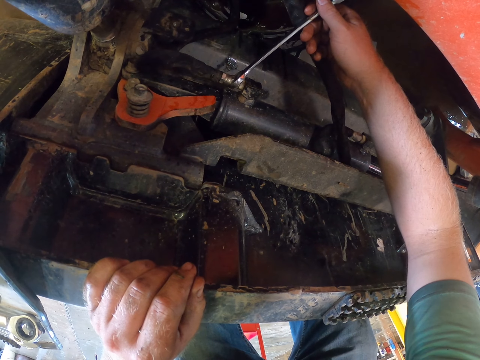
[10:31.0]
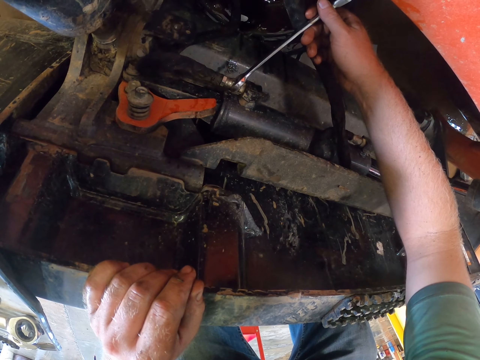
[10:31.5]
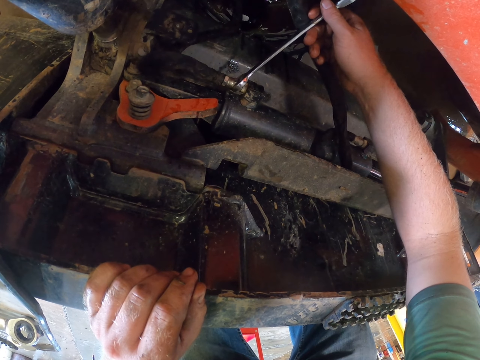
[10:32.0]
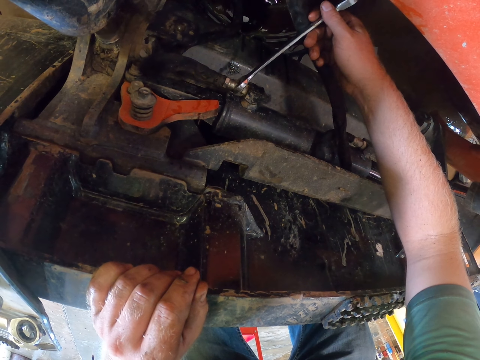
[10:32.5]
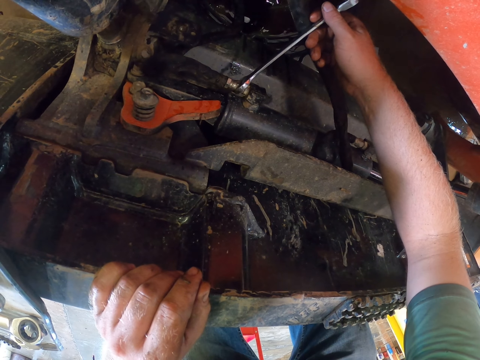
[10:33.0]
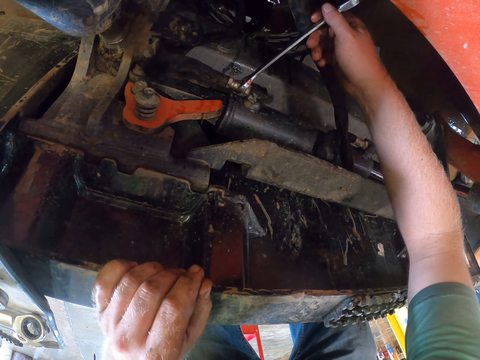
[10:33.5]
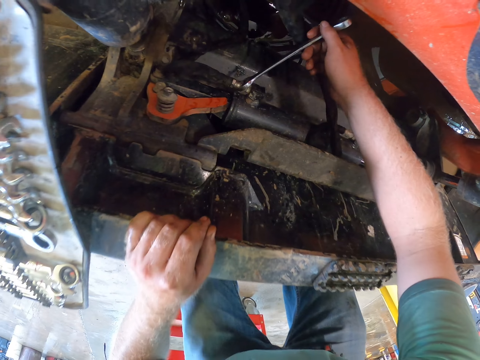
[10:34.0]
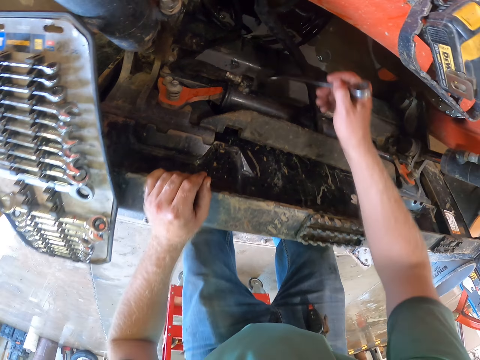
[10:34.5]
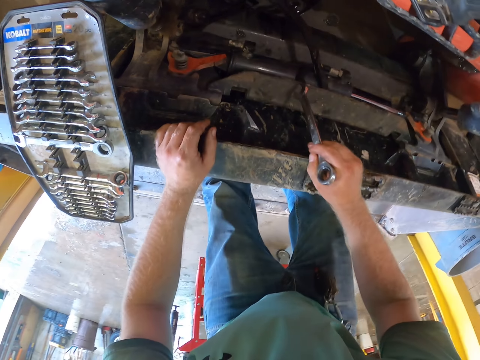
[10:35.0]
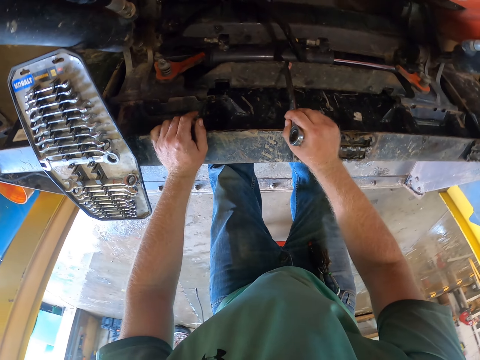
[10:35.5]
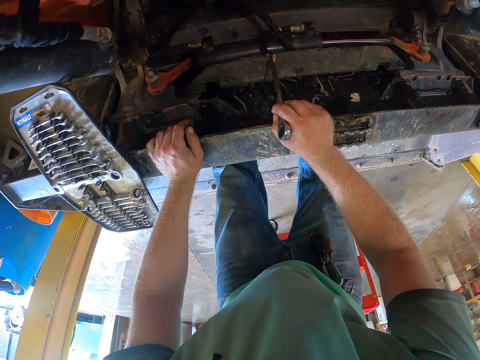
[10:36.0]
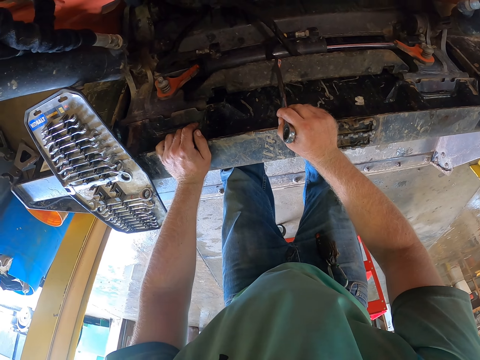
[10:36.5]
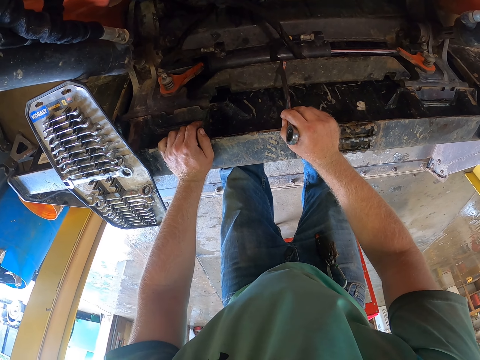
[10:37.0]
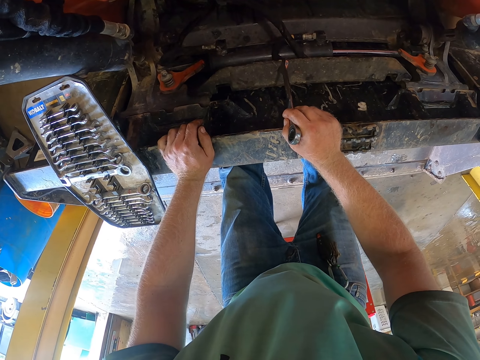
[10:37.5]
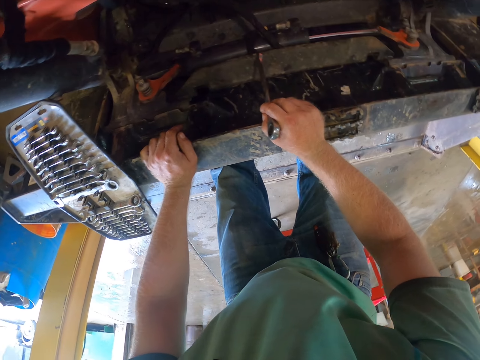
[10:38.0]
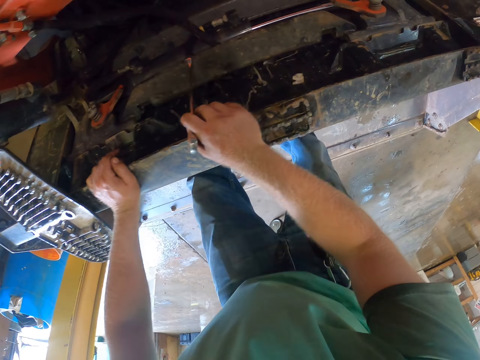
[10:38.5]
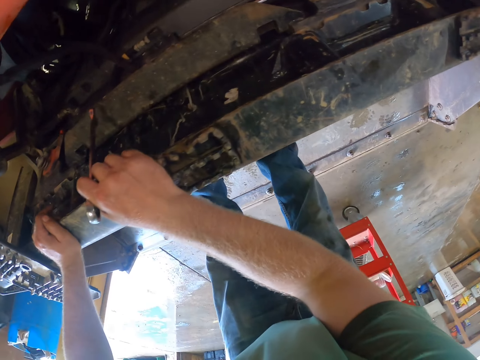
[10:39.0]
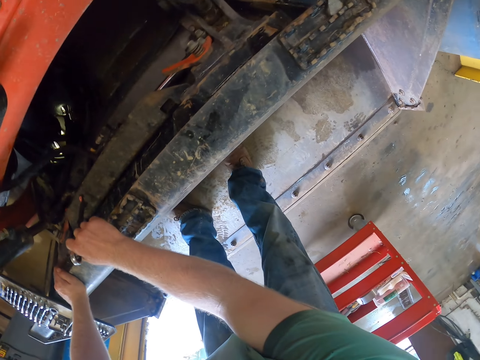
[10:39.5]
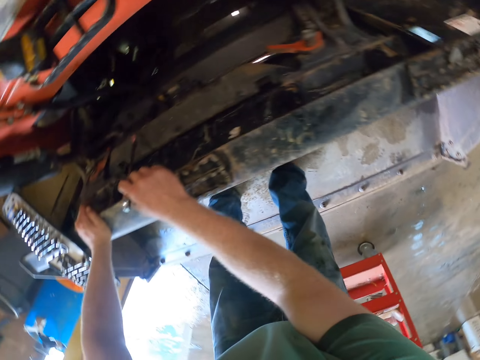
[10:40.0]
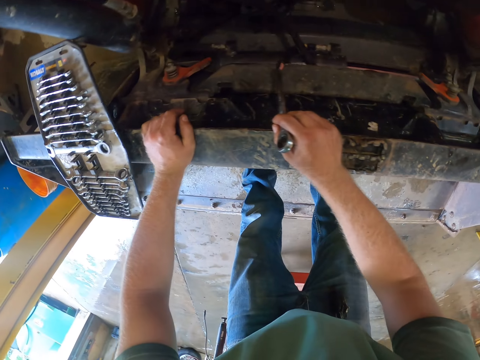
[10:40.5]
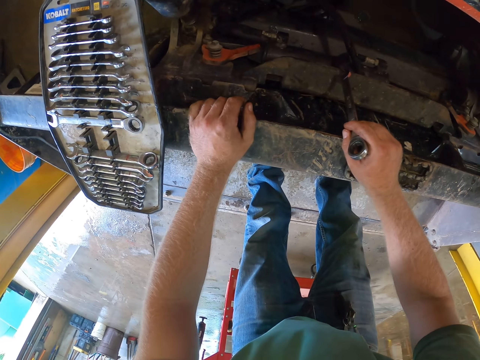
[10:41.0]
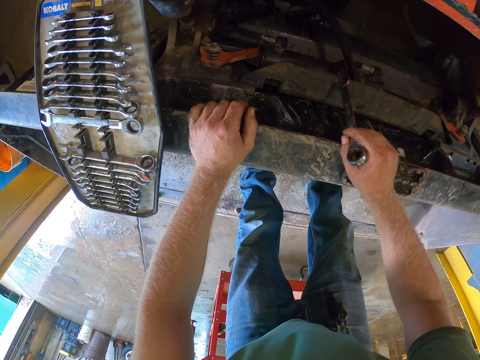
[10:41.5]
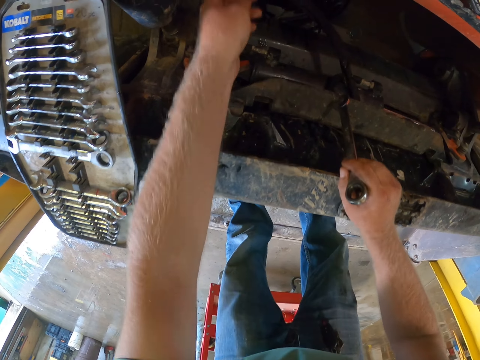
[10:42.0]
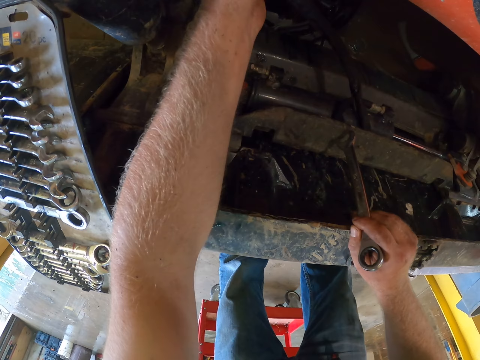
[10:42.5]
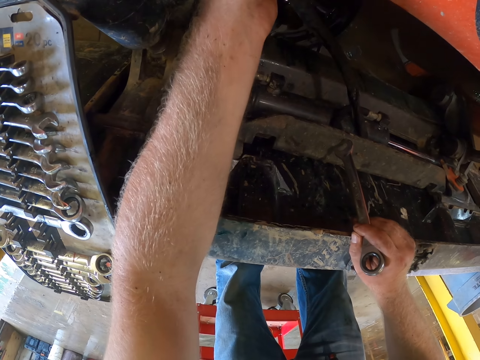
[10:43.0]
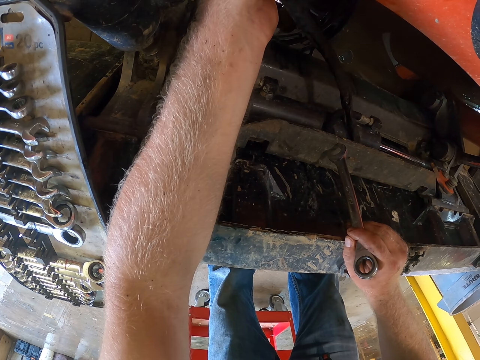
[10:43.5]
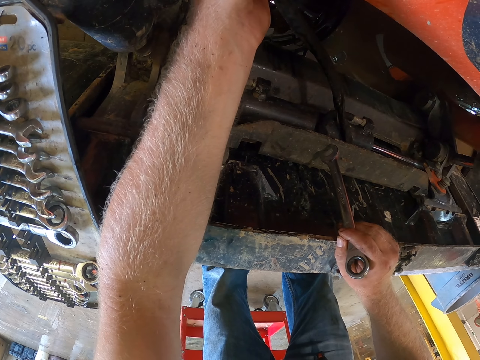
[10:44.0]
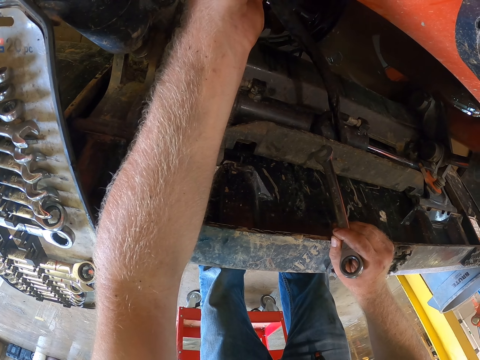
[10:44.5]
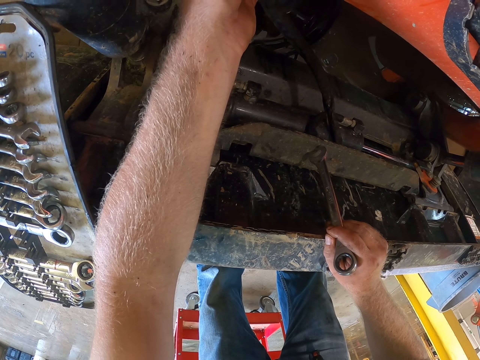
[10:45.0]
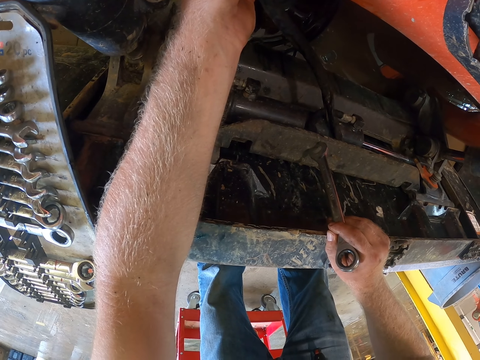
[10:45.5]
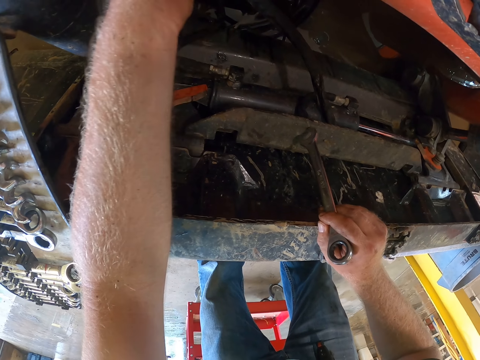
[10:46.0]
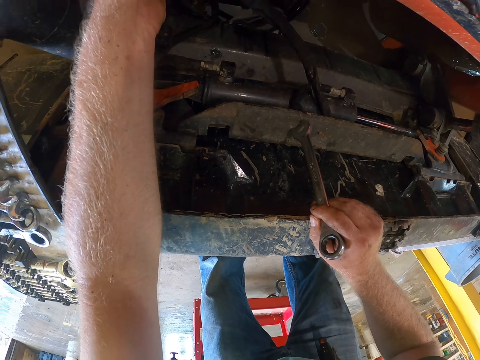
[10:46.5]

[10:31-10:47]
The camera wearer removes the spanner from the tip of the black hose with his right hand. He holds the car. He moves the camera. He touches the top of the engine with his left hand. He stretches his hand.

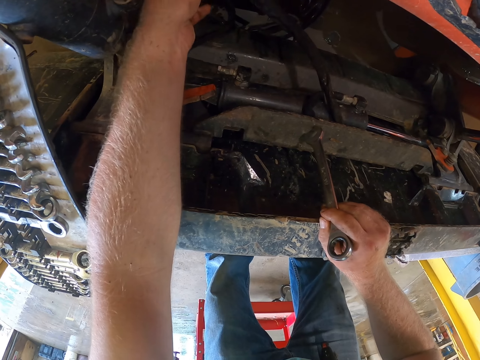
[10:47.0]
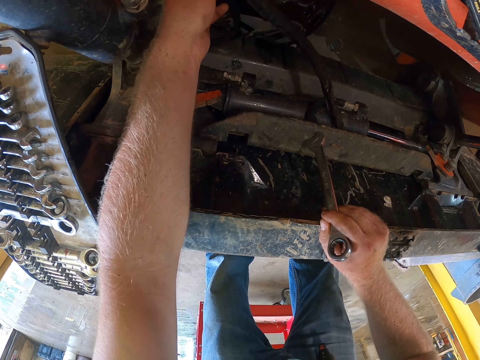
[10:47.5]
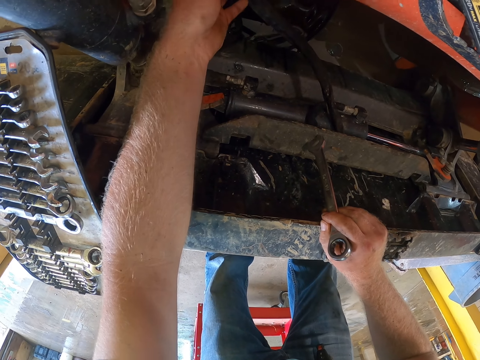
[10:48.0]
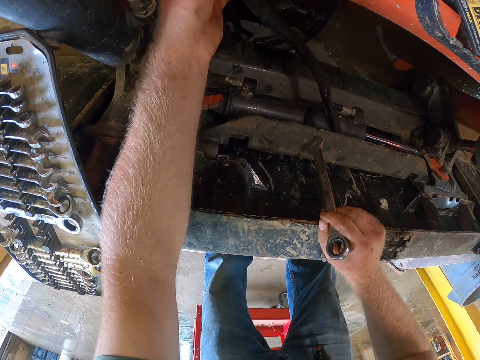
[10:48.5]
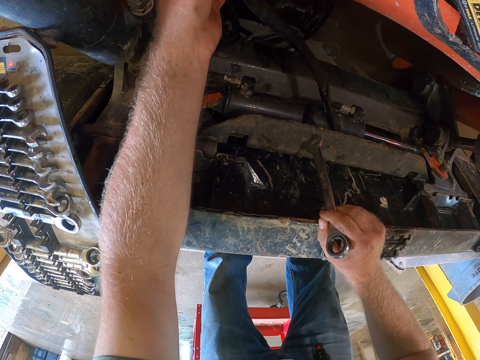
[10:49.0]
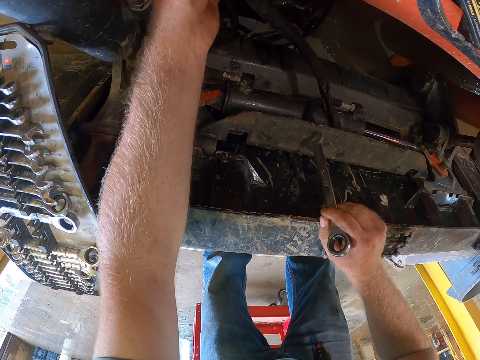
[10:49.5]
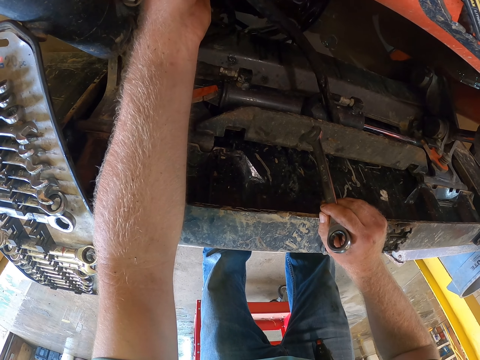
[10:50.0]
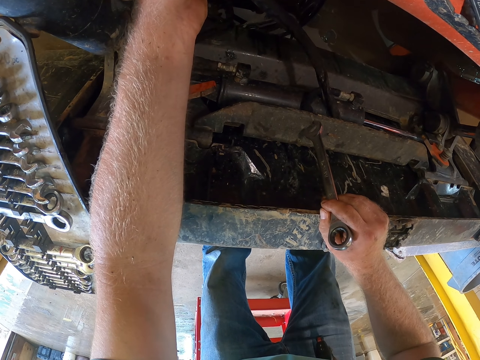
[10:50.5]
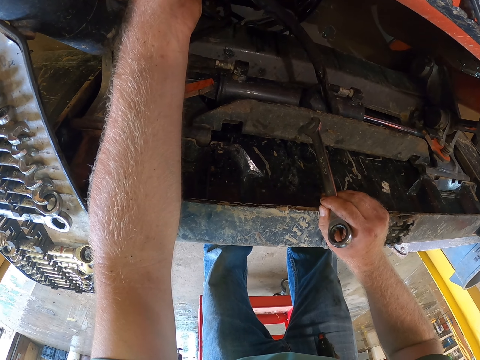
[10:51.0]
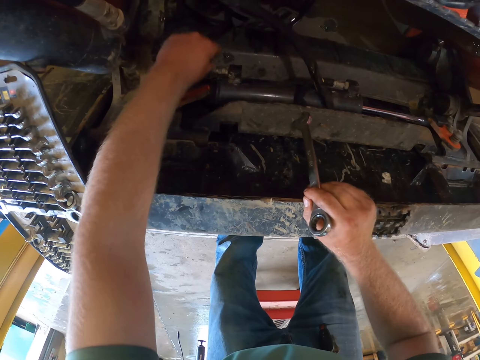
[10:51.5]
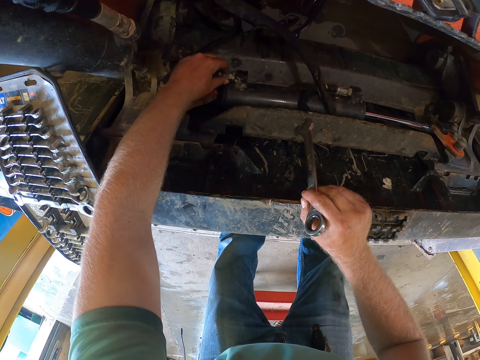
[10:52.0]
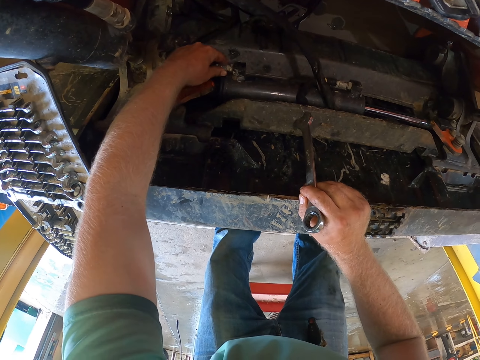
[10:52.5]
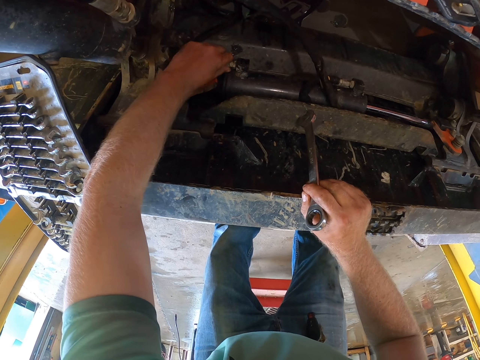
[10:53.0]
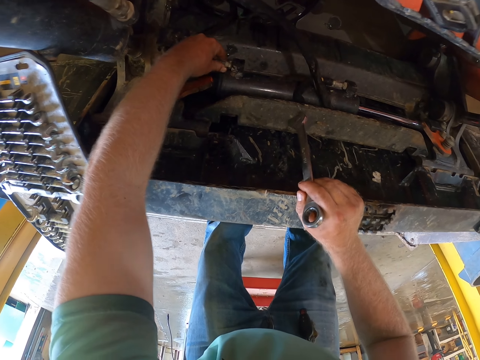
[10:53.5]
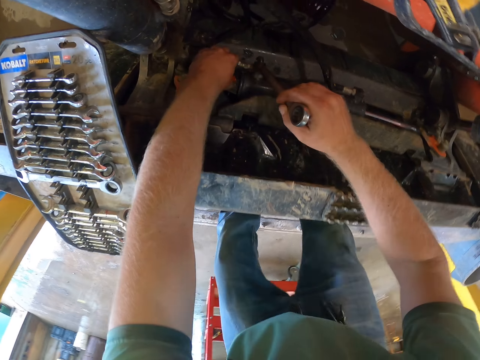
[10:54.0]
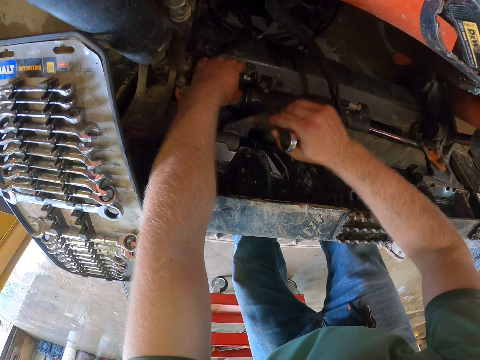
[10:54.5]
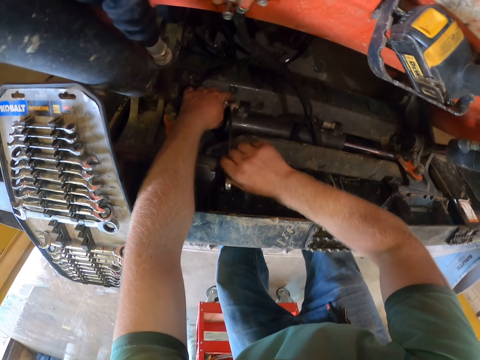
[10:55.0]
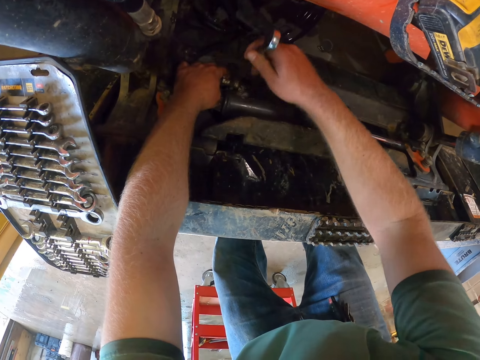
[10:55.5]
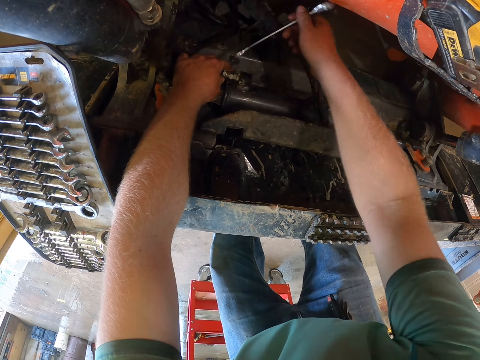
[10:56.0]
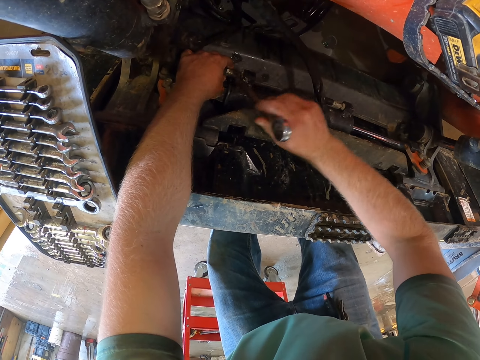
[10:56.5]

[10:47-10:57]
The camera wearer touches the tip of the black hose with his left hand. He holds the bolt. He unscrews the nut from the tip of the black hose with the spanner in his right hand.
